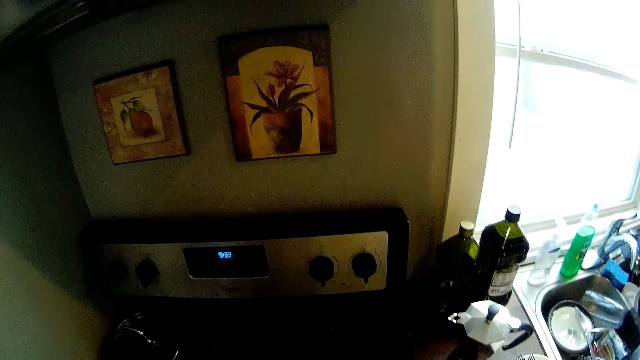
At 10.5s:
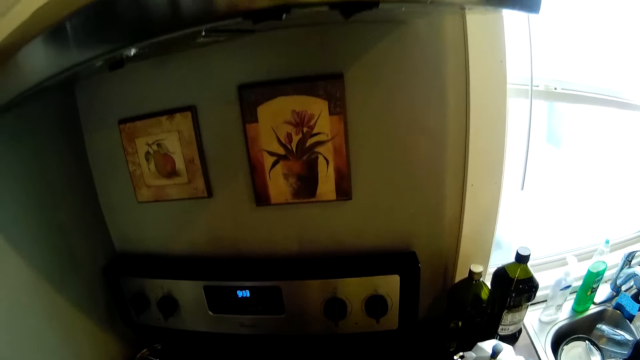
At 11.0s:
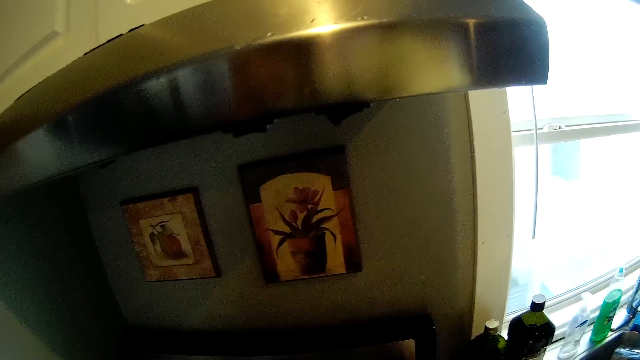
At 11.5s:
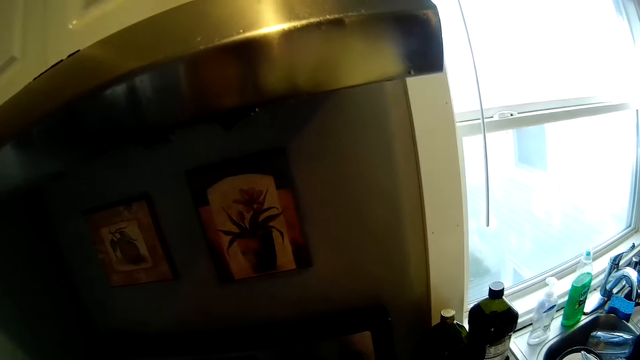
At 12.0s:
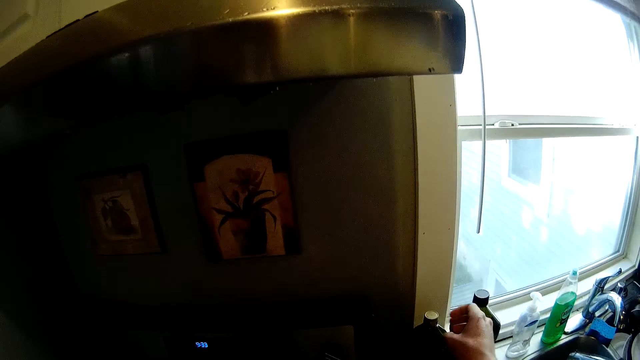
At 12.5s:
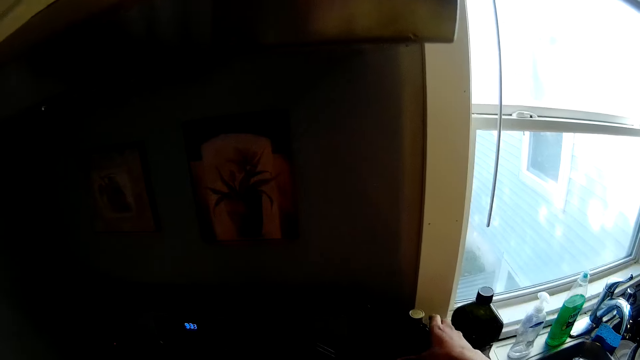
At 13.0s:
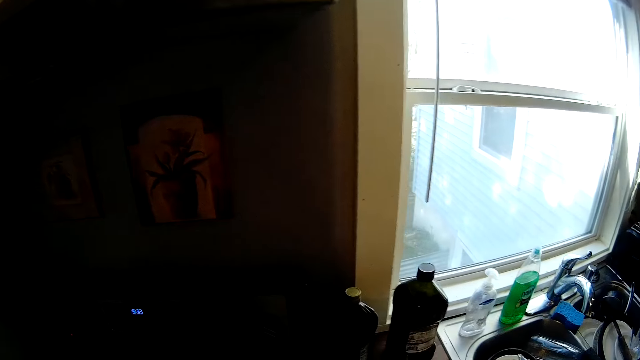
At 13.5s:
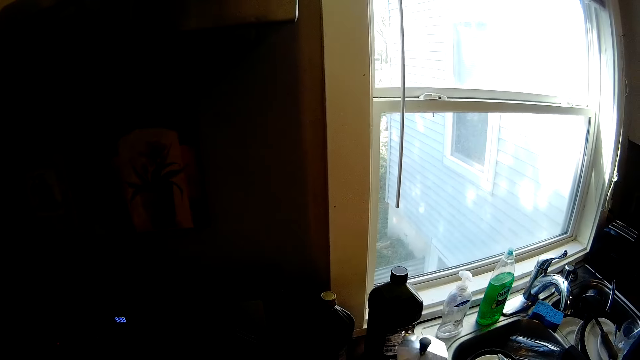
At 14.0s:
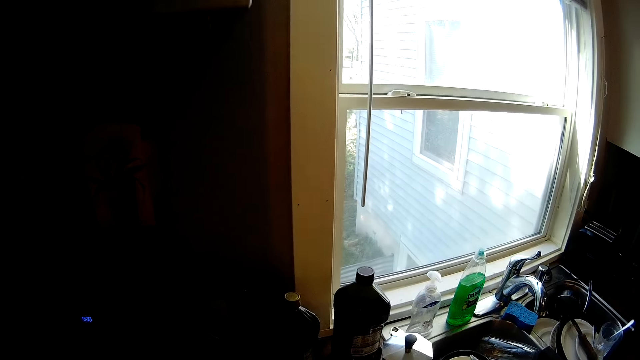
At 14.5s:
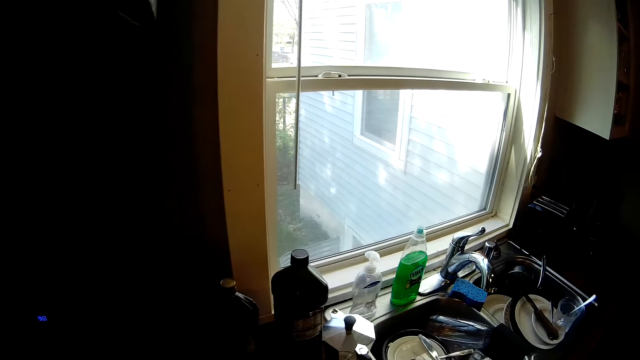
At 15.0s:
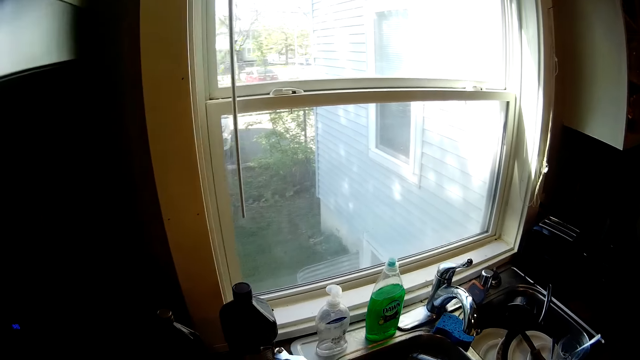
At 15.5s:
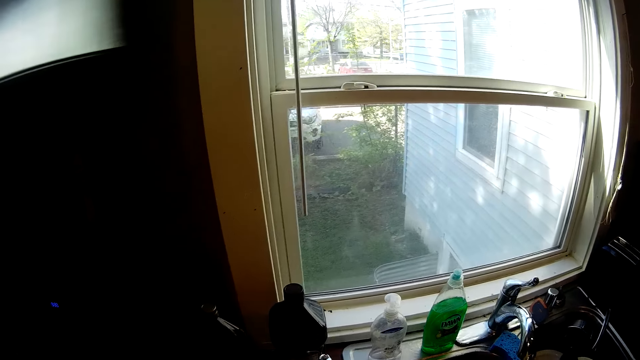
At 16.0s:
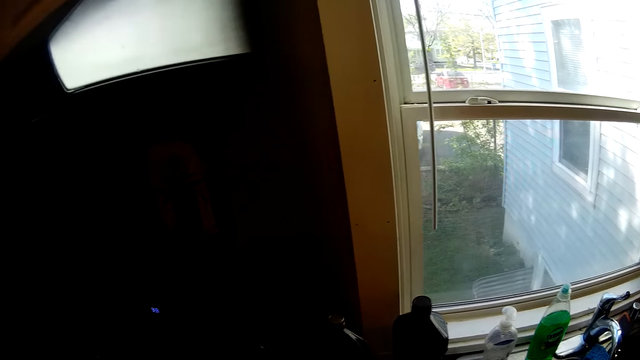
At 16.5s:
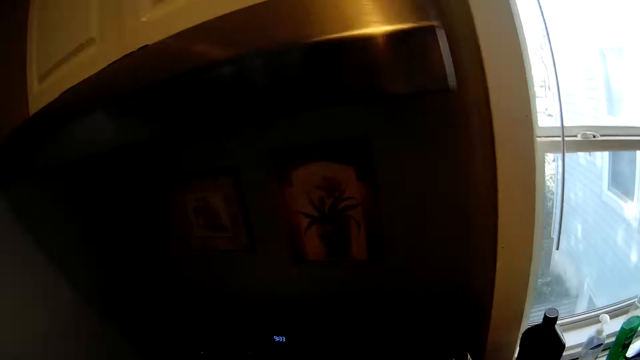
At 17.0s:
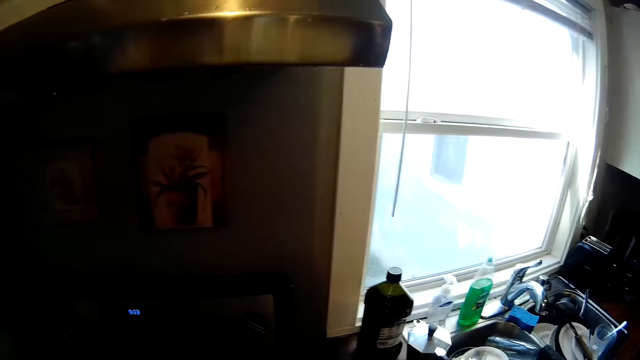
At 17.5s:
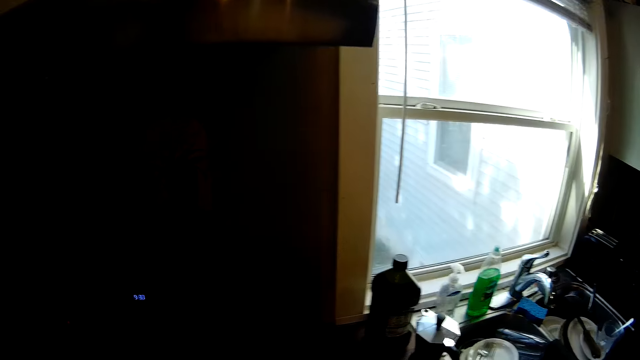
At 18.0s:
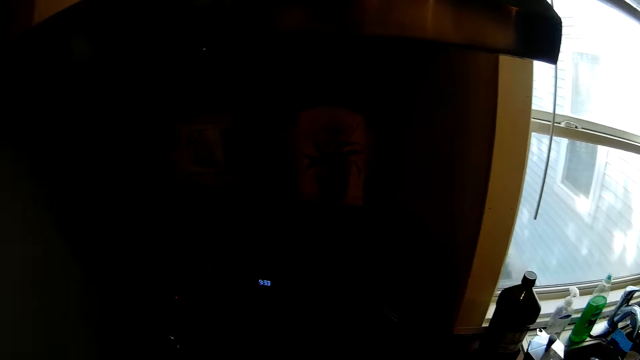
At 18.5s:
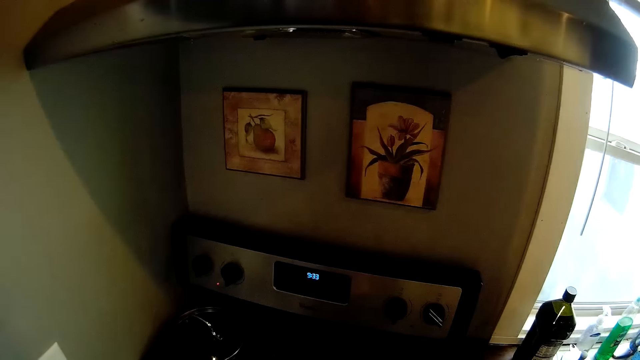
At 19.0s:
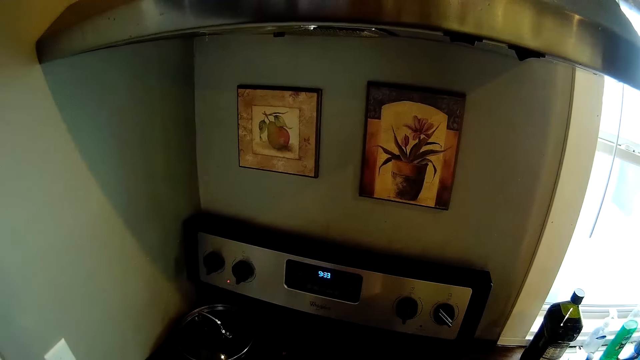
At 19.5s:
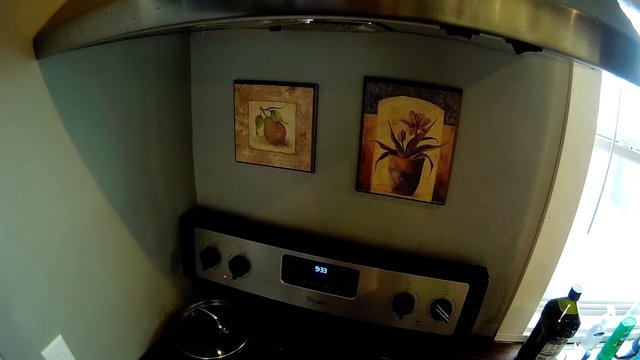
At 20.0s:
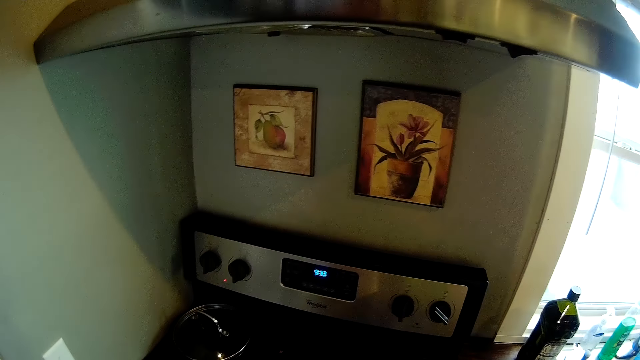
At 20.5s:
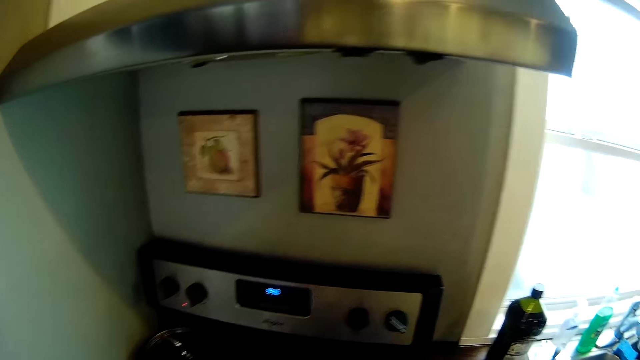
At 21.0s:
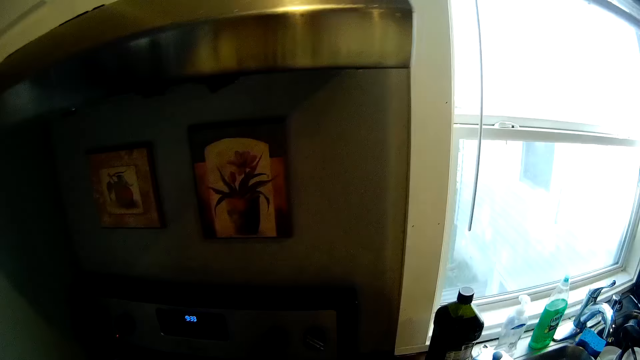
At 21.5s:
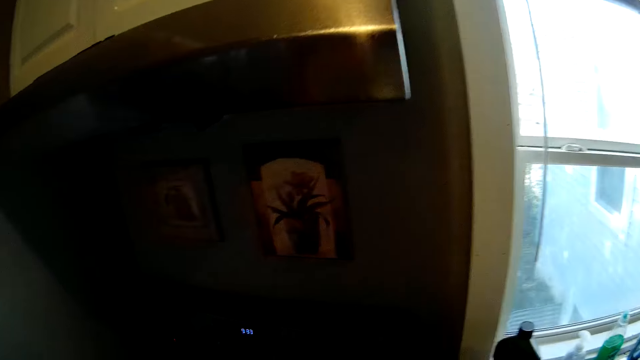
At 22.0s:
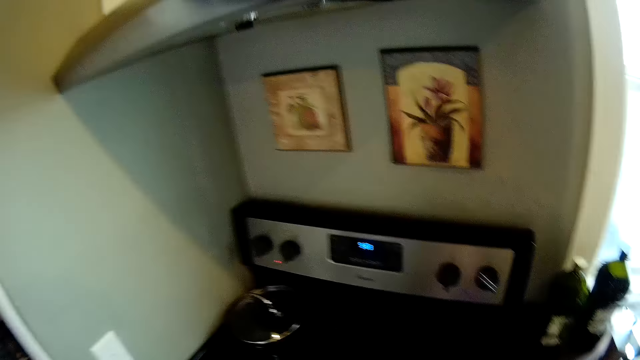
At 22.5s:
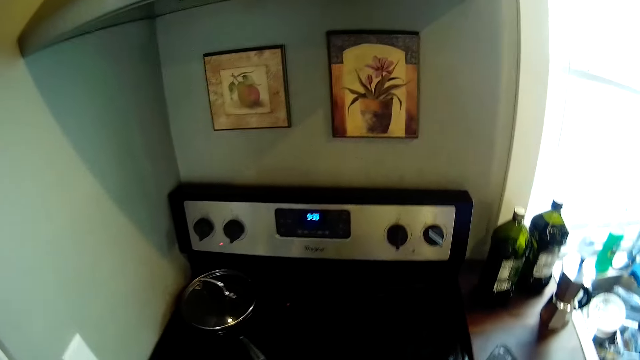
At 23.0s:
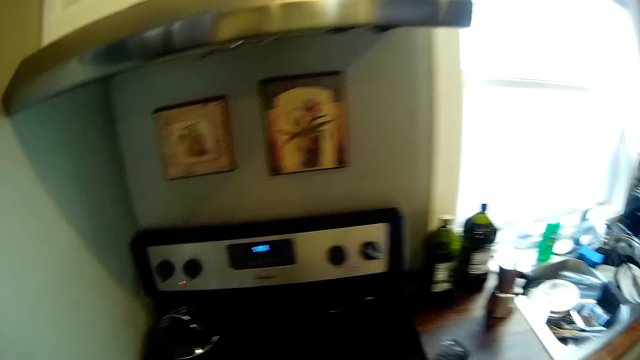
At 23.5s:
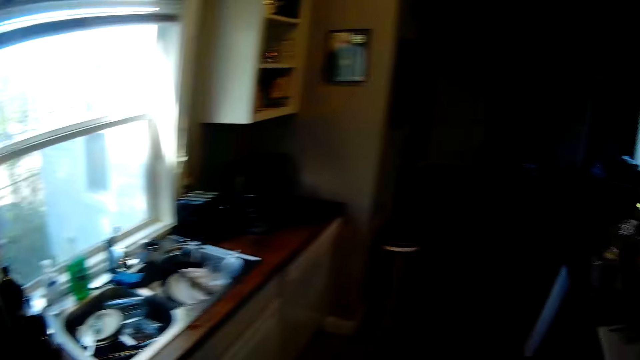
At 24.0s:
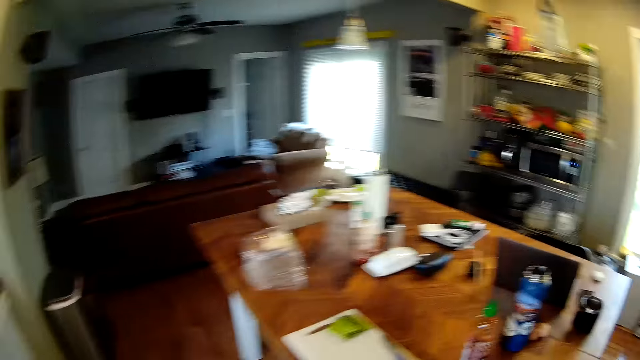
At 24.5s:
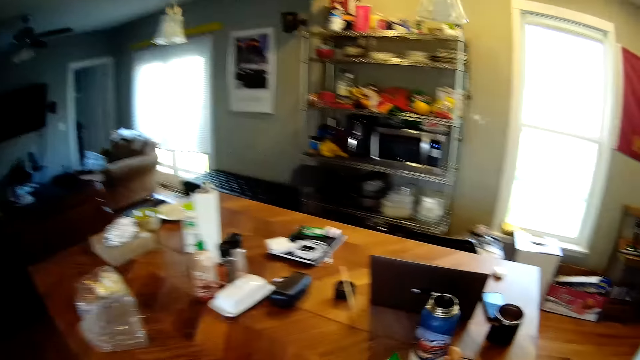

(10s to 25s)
The camera wearer turns a knob on the gas cooker with his right hand. He touches a bottle. He moves the bottle of oil on a kitchen countertop with his right hand. He moves a blender or kettle on the kitchen countertop with his right hand. He picks up the bottle of oil on the kitchen countertop with his right hand. He moves around. He drops the bottle of oil on the kitchen countertop.

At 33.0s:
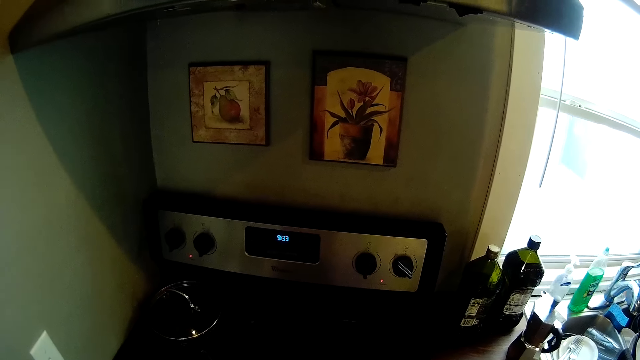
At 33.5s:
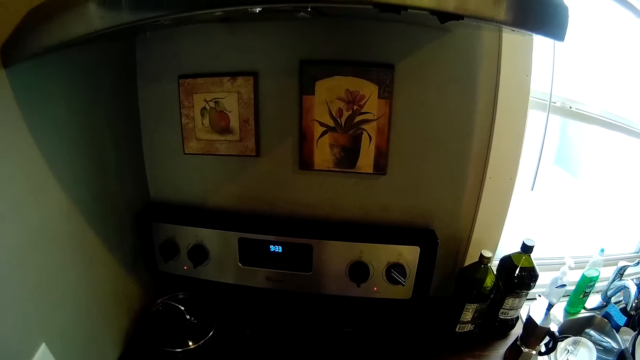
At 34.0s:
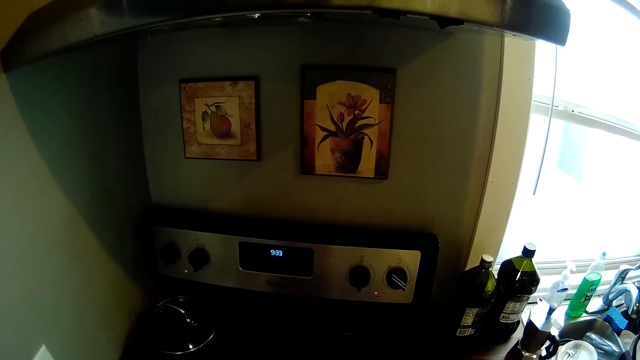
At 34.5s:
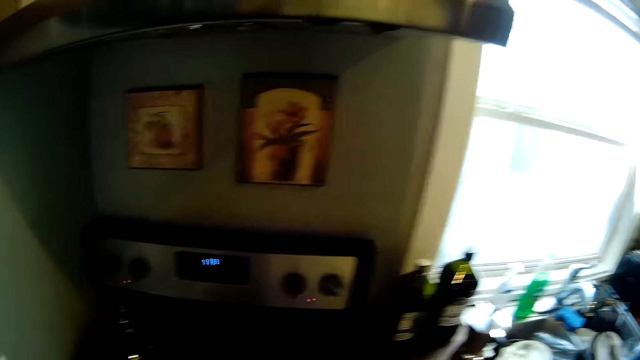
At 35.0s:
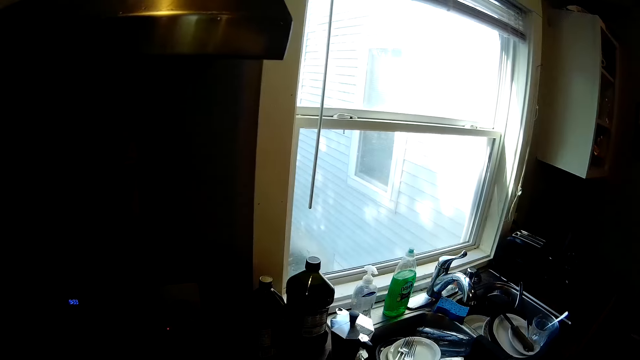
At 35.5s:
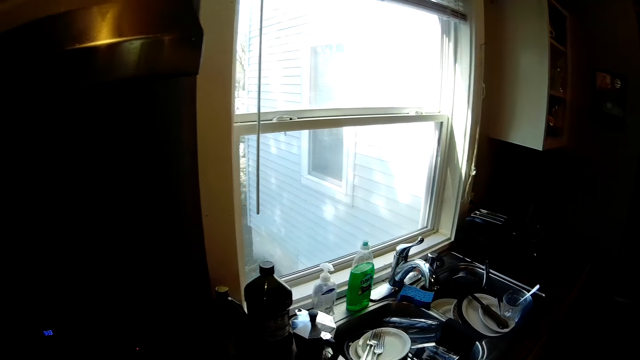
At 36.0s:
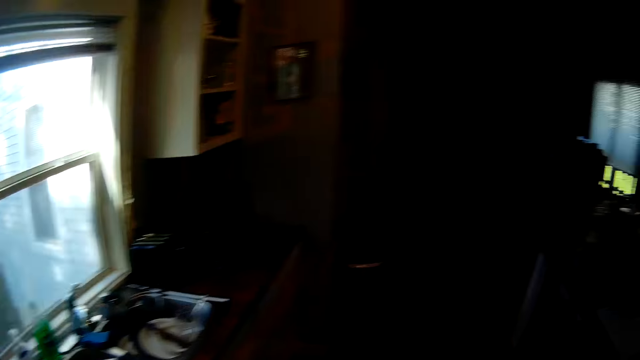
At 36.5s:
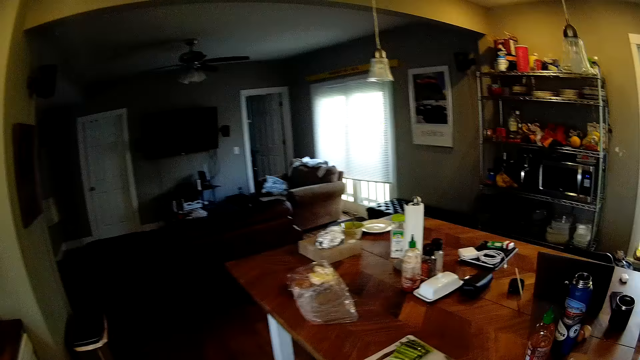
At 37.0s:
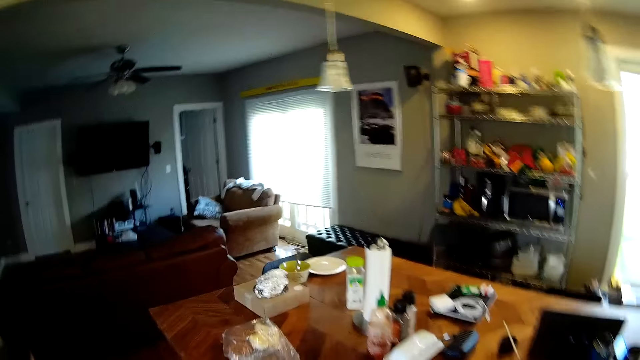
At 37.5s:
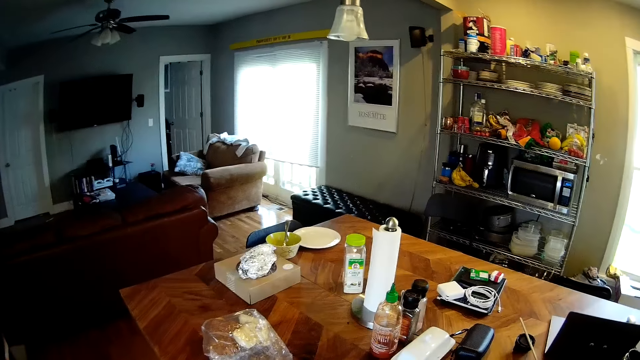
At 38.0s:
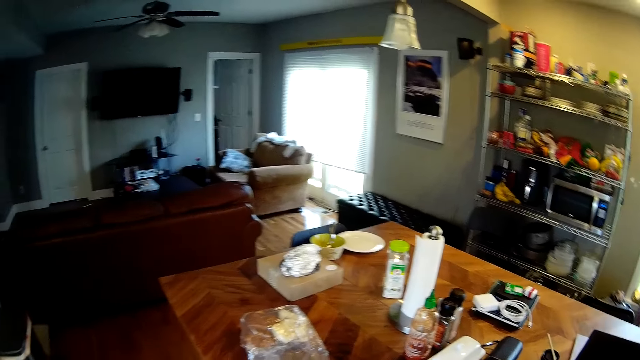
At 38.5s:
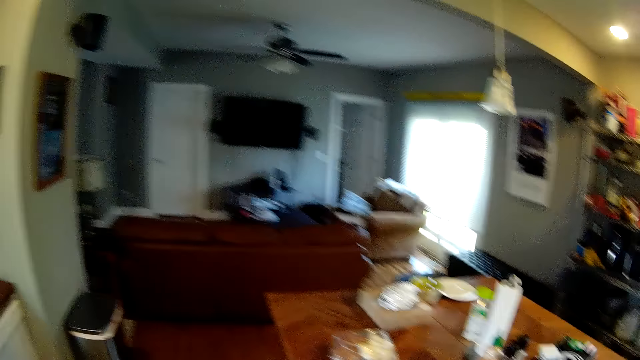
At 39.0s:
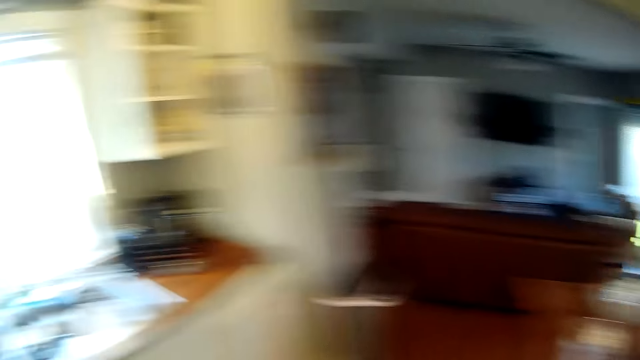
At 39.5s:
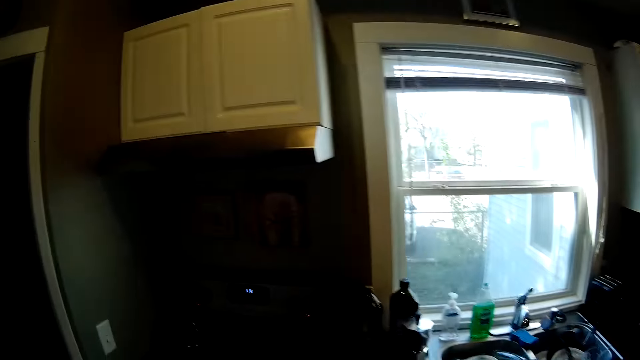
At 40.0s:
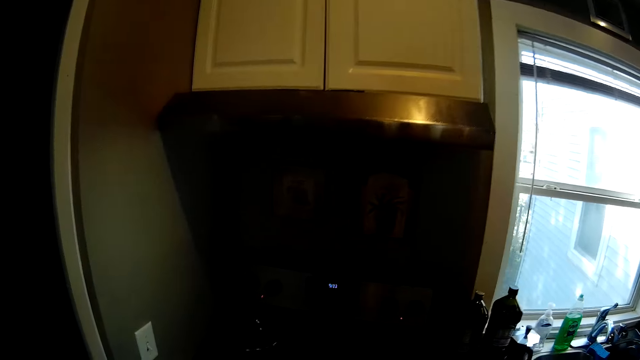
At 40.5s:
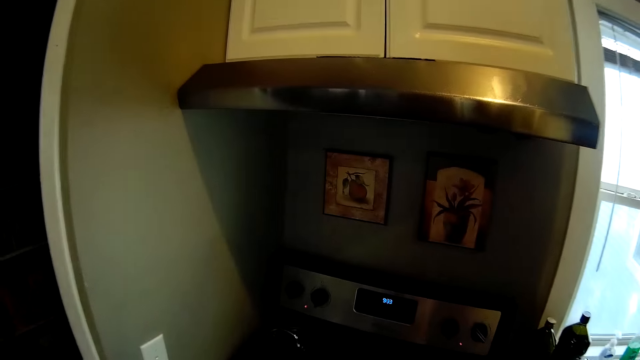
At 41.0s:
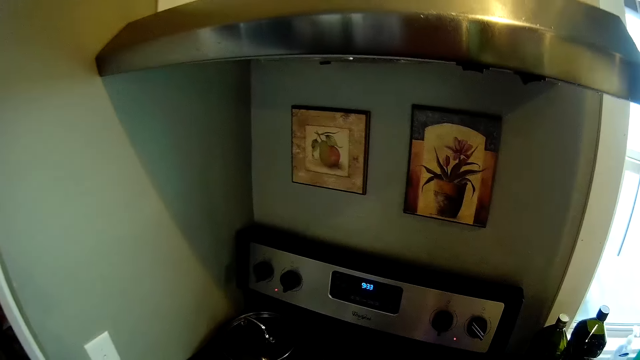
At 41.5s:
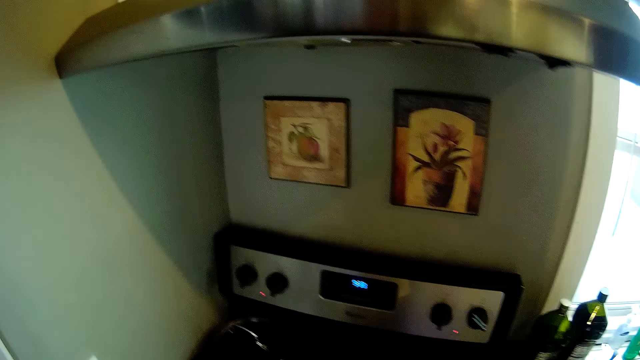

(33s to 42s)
The camera wearer looks around and moves around.
